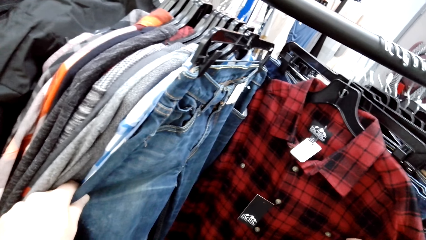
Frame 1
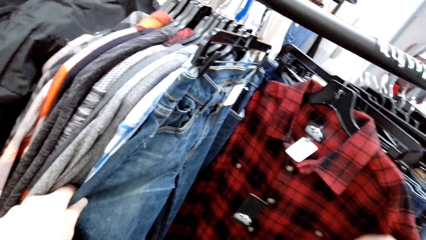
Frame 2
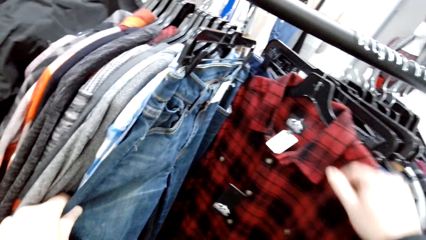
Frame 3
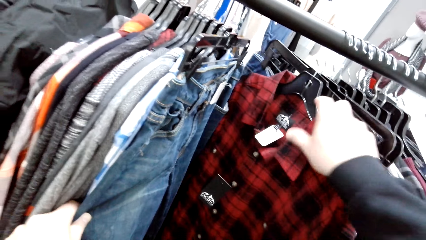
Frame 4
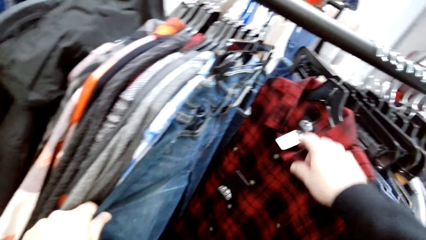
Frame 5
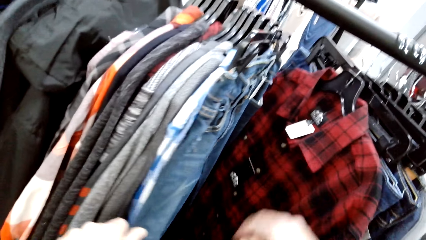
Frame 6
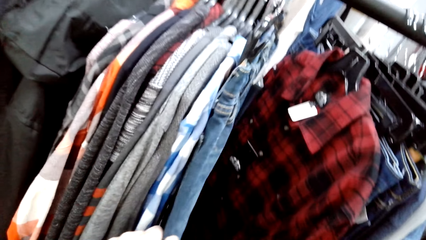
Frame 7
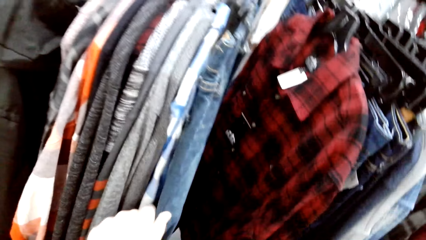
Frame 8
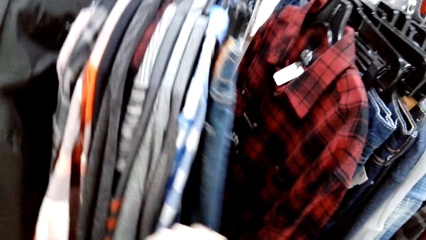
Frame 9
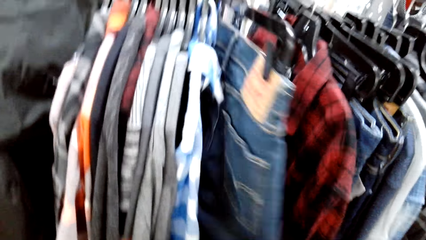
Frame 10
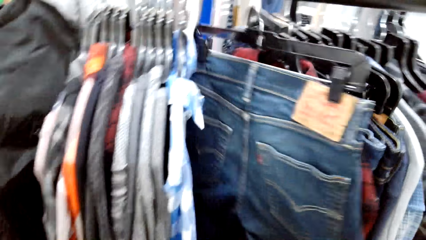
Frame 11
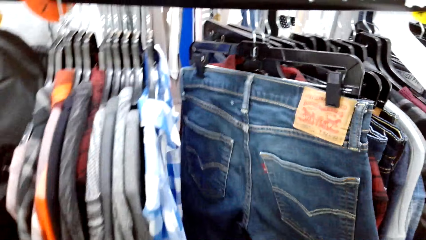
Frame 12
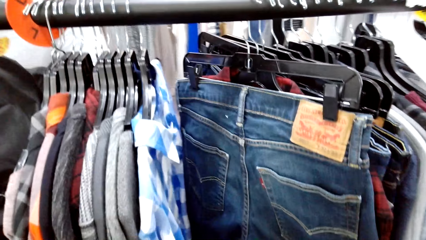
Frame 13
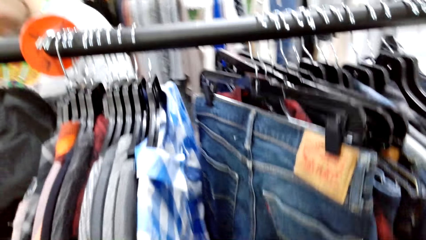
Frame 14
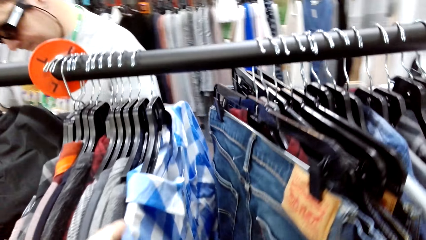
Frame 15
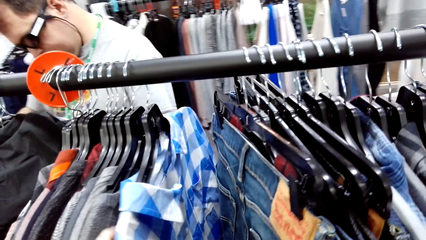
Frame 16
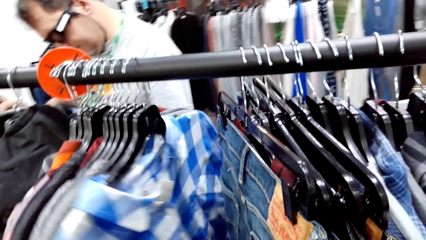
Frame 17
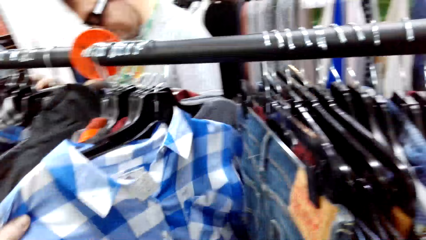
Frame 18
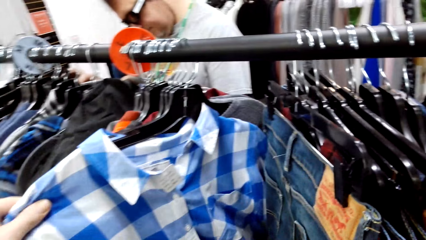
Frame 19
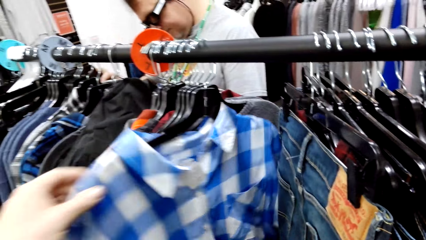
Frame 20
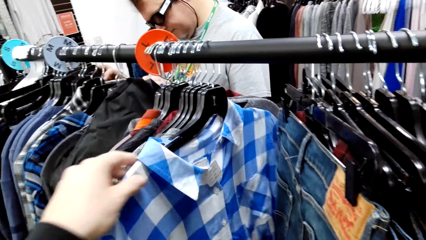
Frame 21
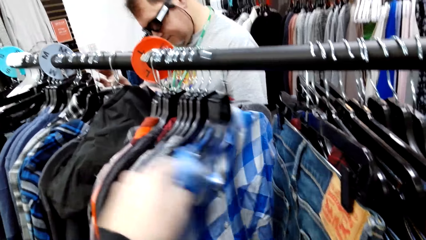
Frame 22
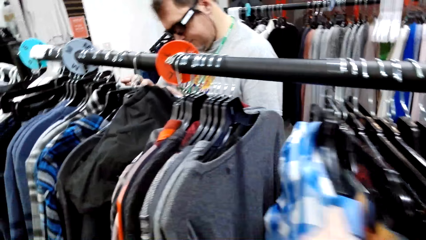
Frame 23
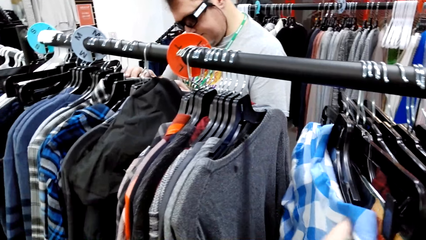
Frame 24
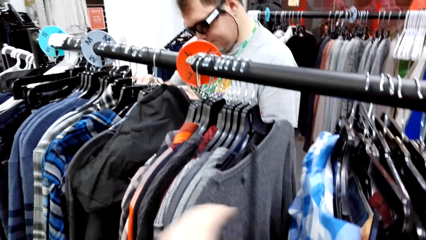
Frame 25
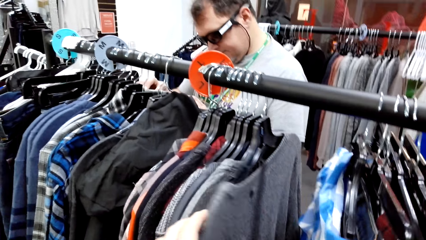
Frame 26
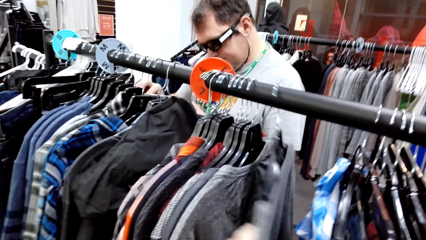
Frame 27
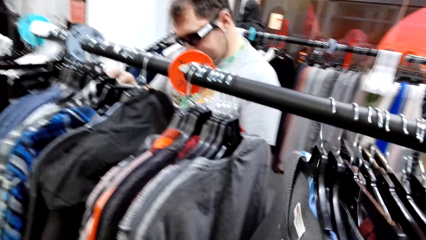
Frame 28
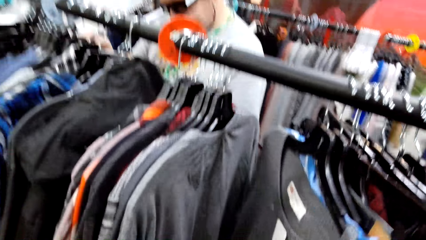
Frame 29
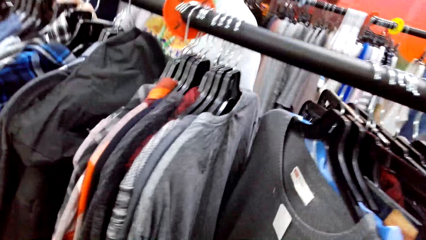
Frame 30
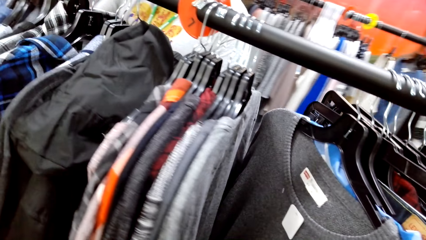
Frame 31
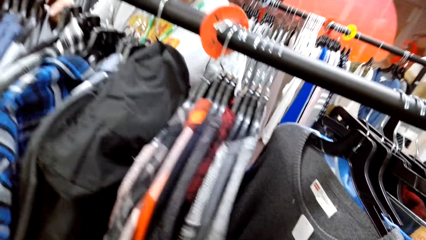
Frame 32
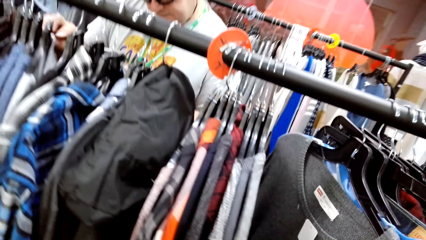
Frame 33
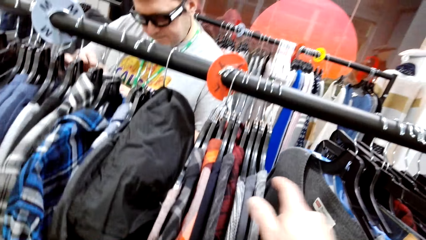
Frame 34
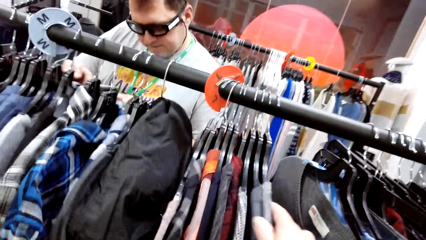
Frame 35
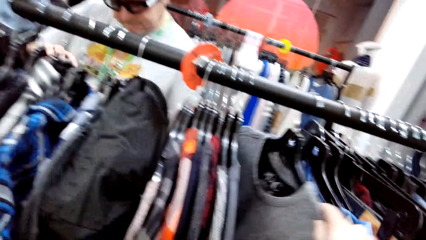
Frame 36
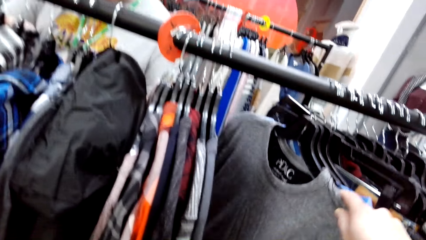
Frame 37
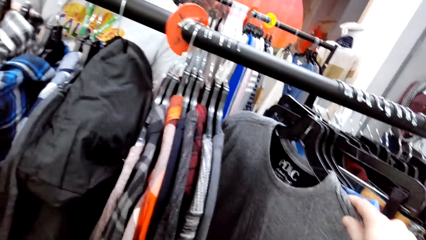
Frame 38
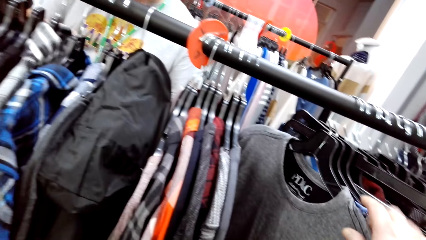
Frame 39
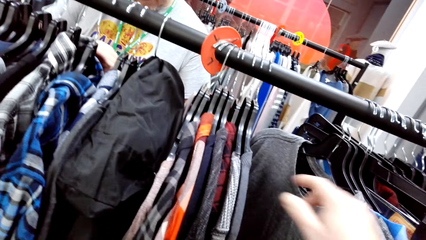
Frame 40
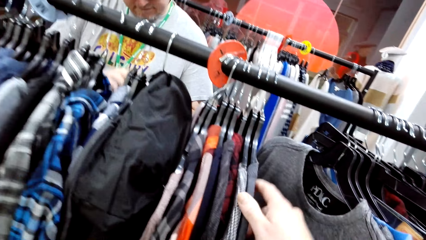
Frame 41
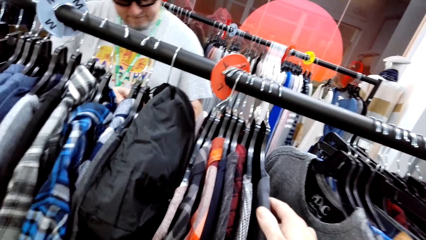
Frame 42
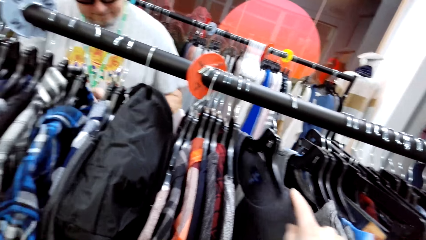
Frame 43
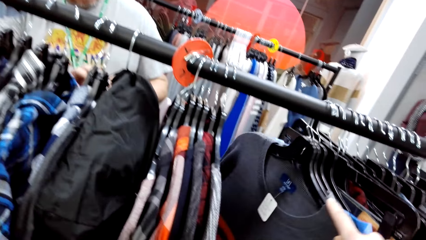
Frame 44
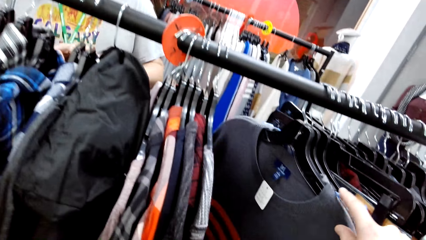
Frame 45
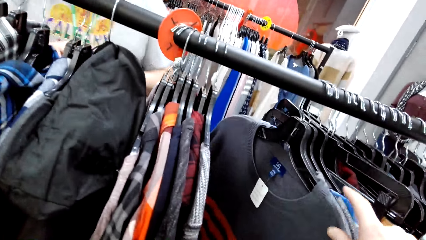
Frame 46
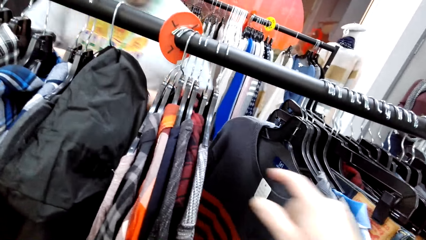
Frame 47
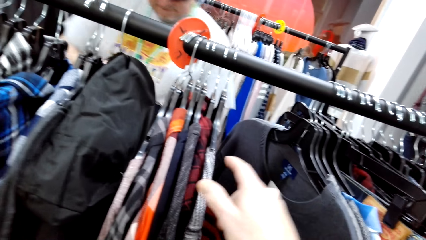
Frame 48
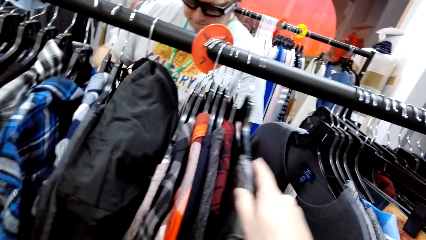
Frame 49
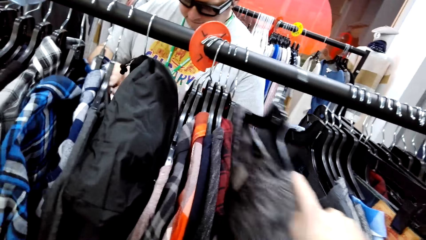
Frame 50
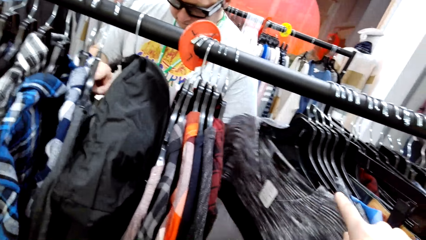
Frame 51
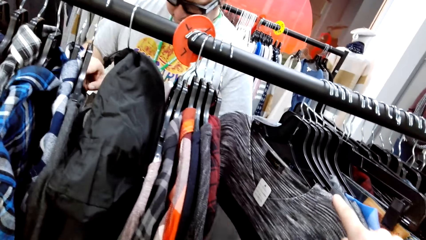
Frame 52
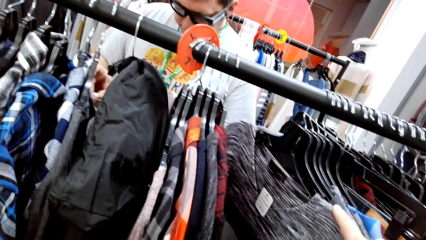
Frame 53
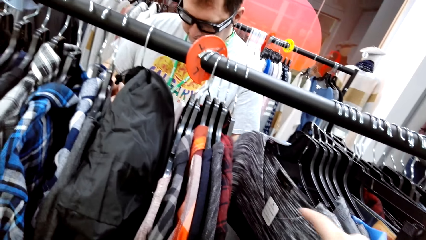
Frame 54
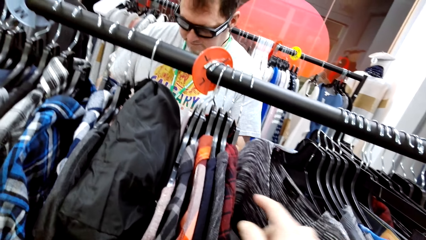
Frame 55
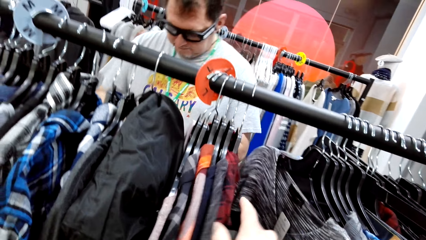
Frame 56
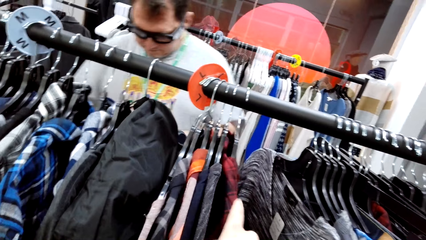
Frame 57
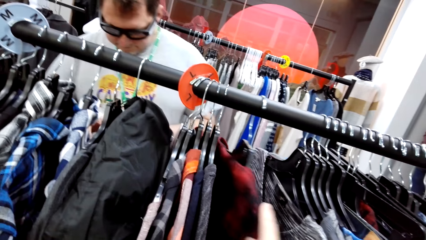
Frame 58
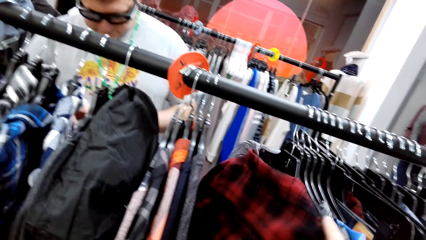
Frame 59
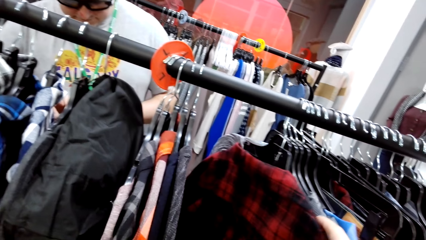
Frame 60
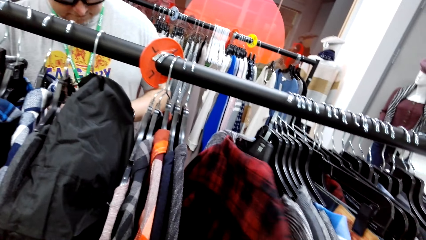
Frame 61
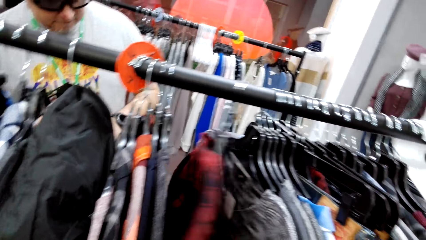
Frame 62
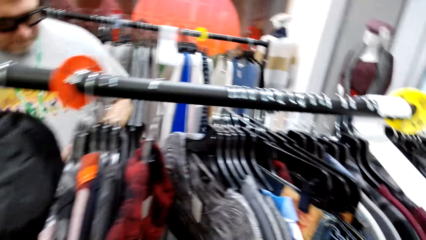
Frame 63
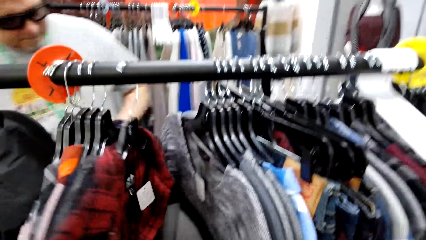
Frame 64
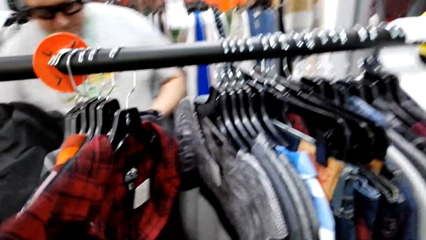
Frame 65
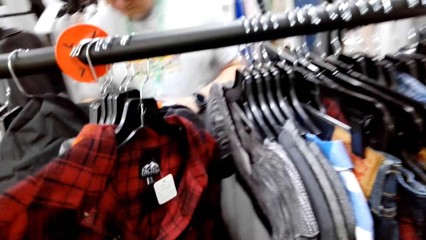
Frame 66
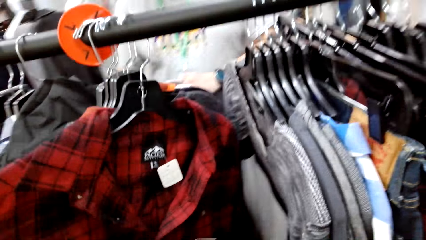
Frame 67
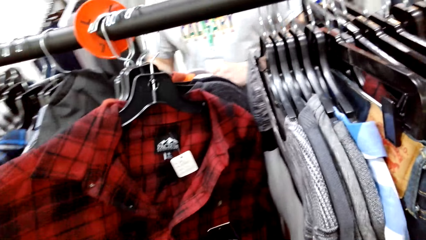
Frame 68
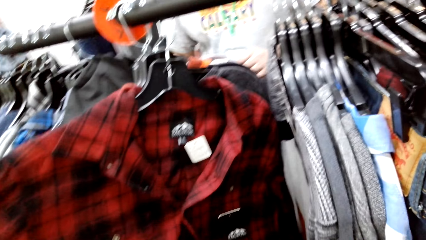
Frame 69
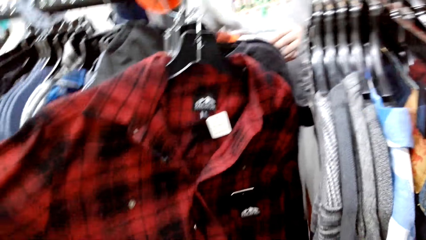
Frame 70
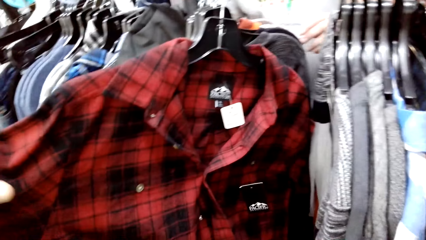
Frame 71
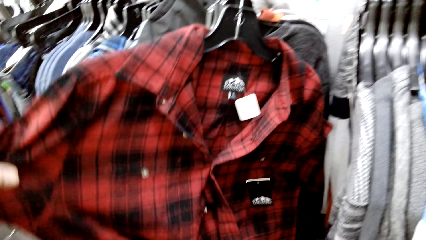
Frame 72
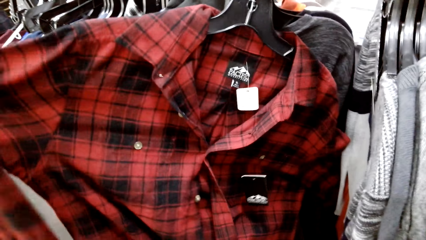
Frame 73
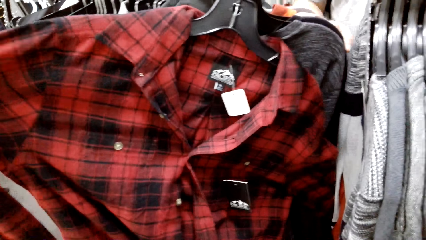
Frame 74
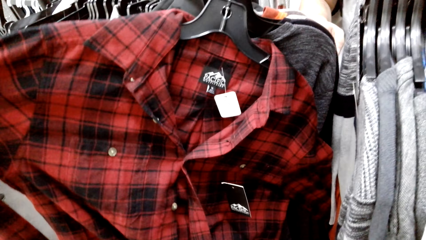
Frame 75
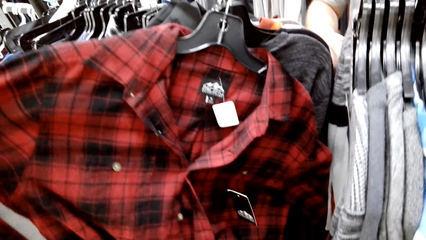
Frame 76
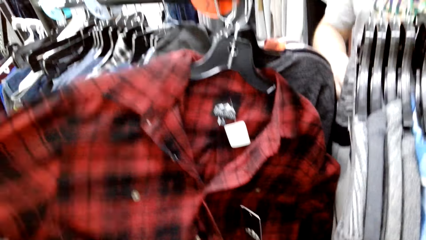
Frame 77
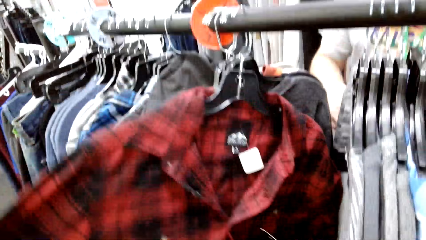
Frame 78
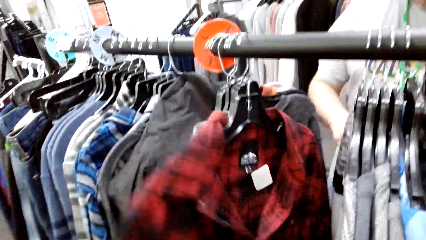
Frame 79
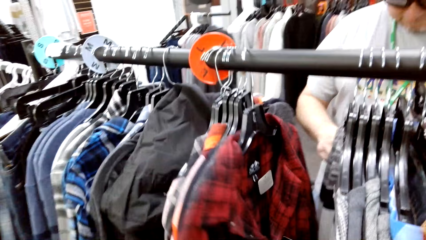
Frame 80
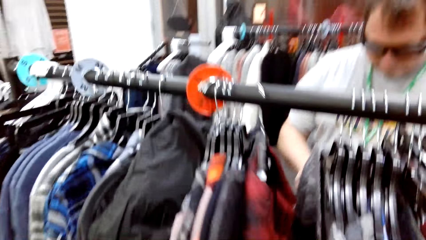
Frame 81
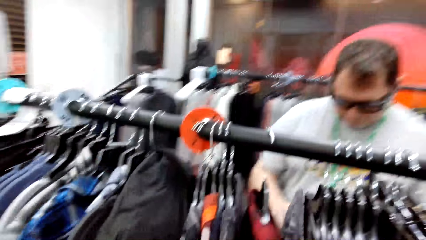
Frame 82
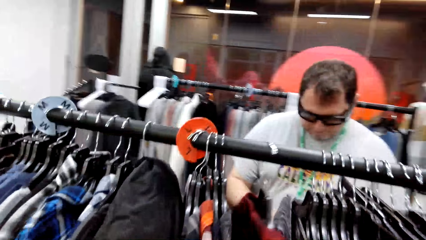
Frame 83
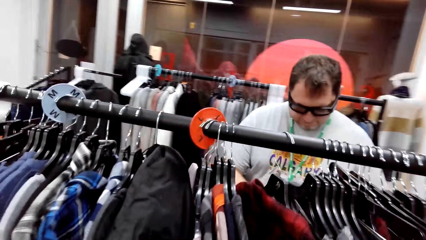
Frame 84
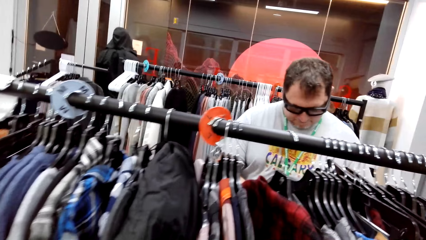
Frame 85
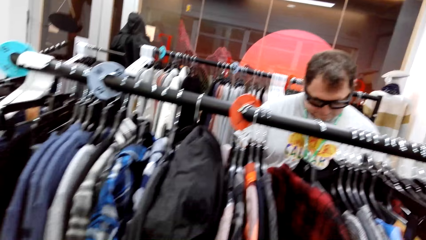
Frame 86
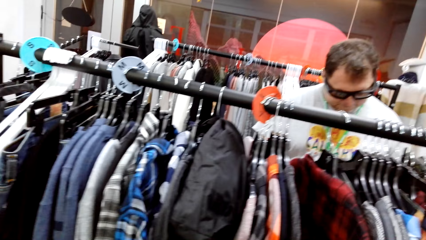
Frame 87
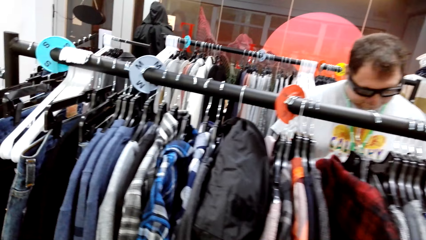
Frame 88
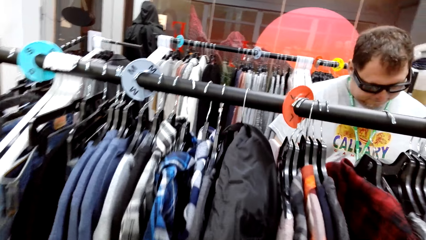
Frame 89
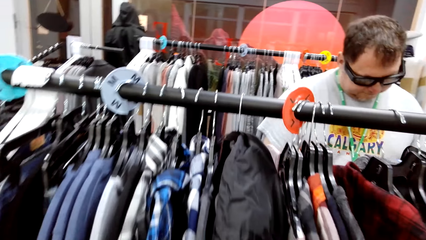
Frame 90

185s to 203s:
The camera wearer shifts clothes on the rack. They pull the clothes. They touch a cloth. A man touches the clothes. The camera wearer pulls the clothes. They touch the clothes. The man touches the clothes. The camera wearer stares closely at a shirt. They pull the clothes. They touch the clothes. The man turns the clothes on the rack. The camera wearer walks along the rack.
